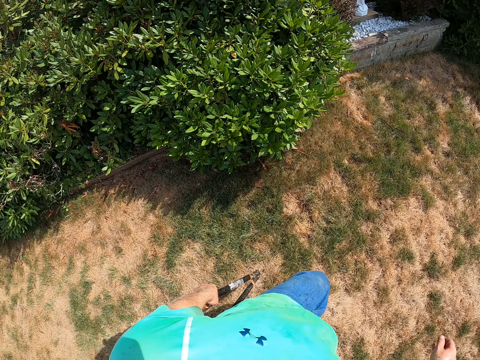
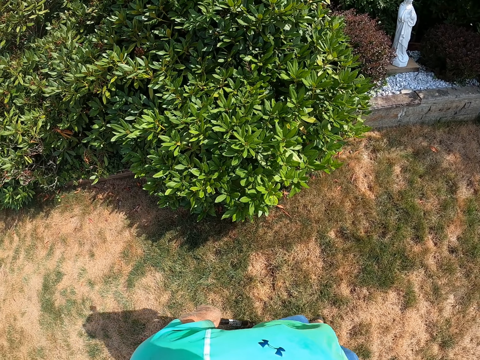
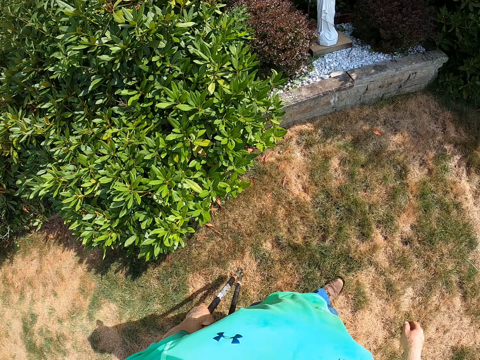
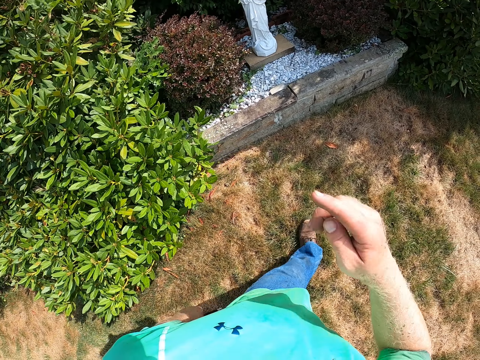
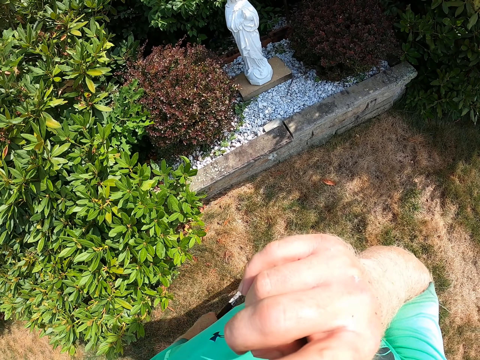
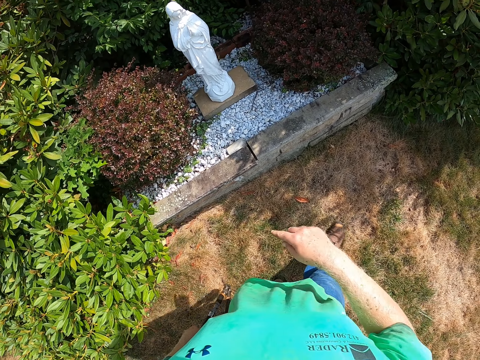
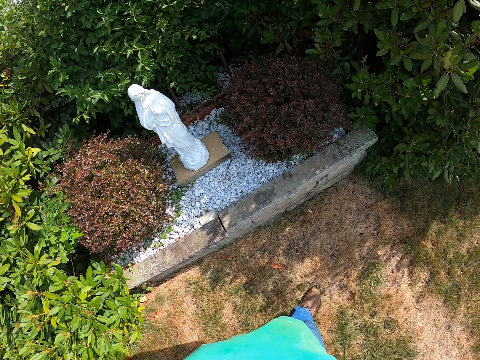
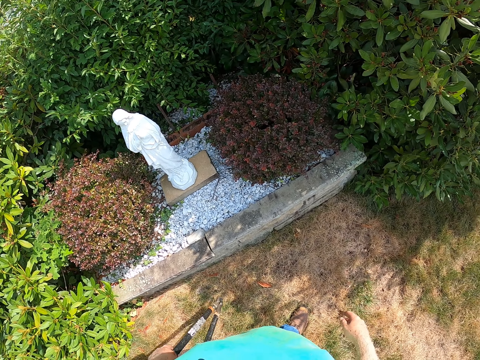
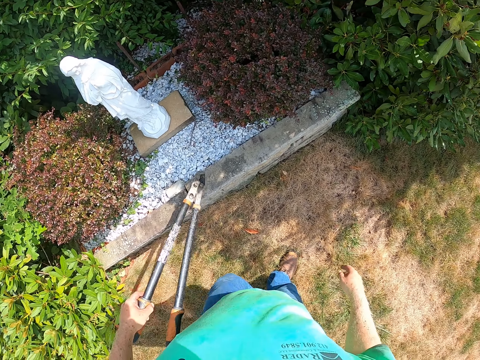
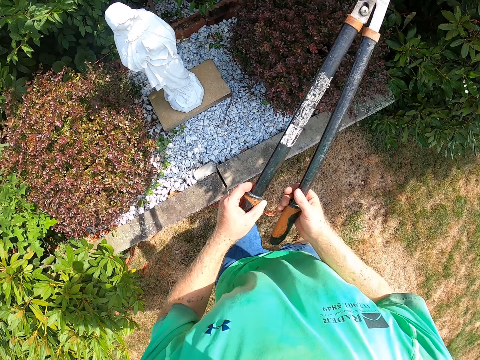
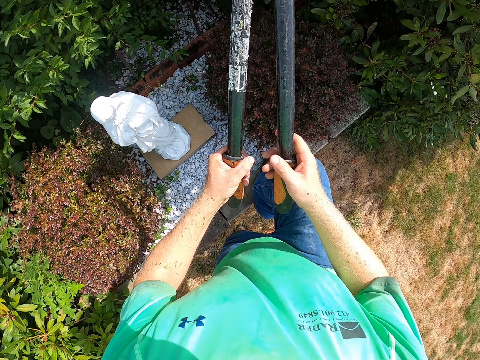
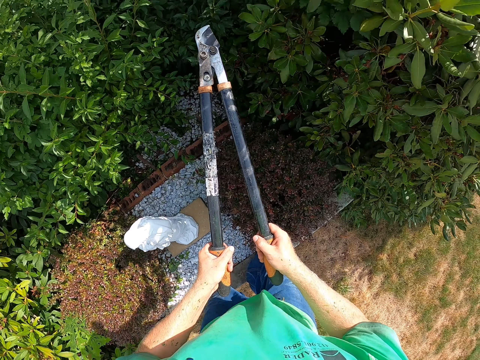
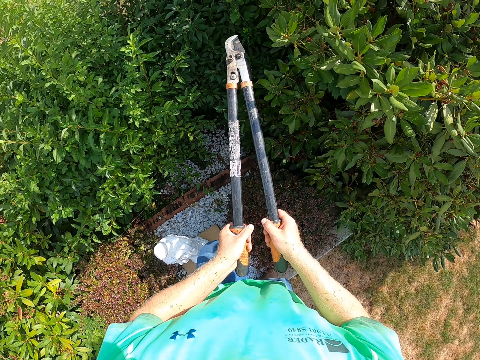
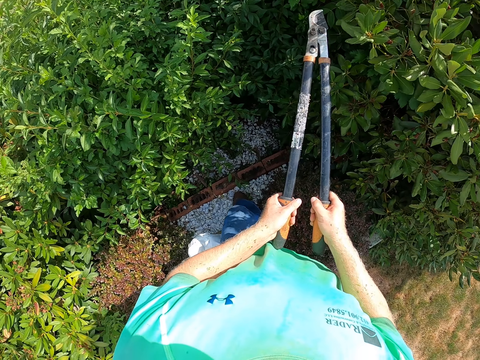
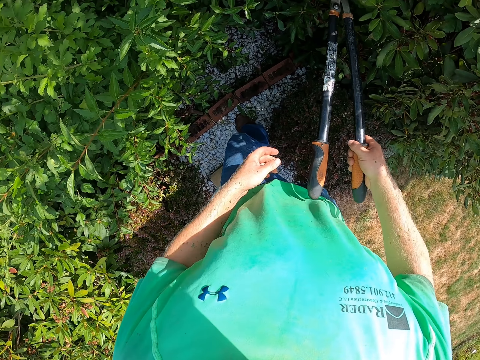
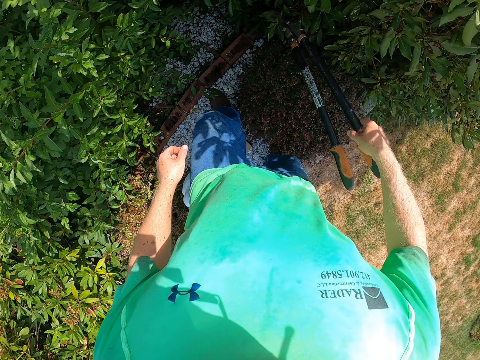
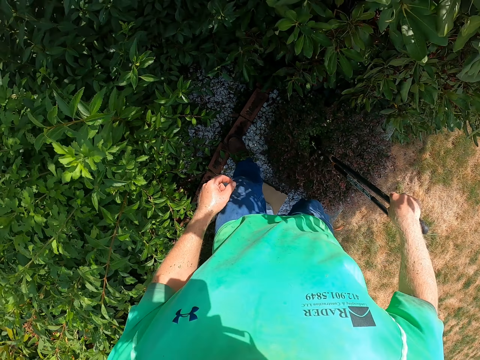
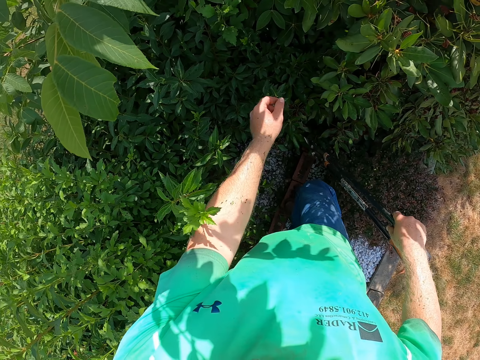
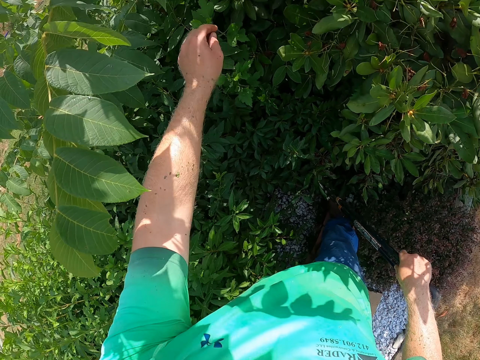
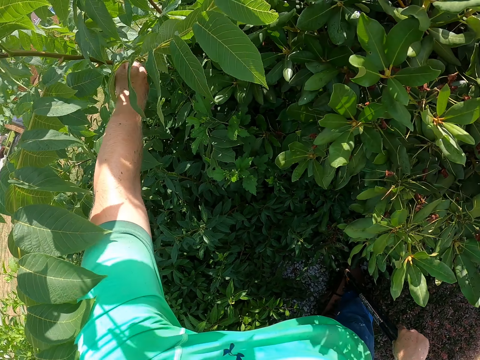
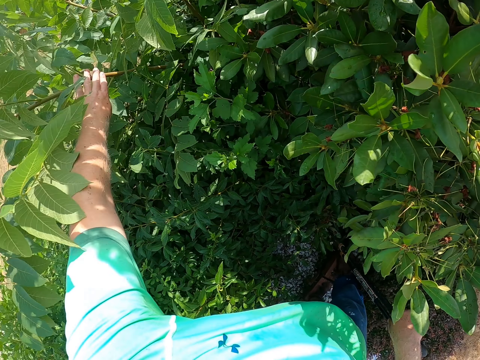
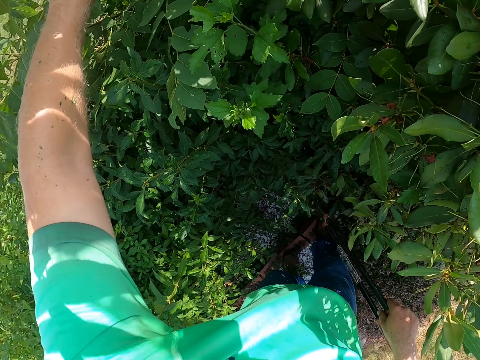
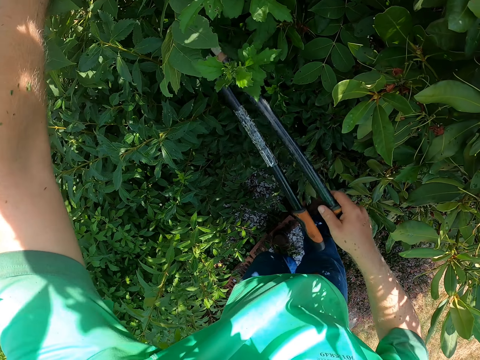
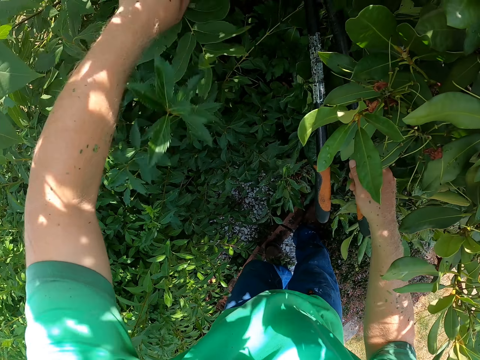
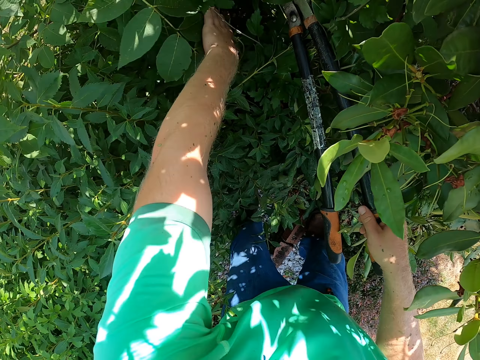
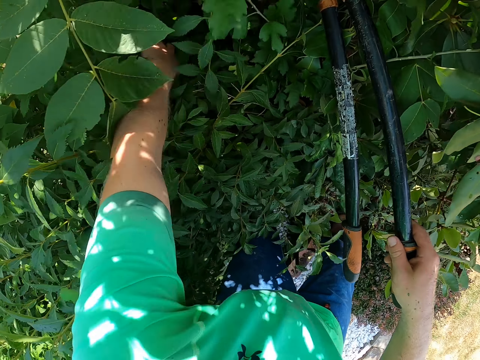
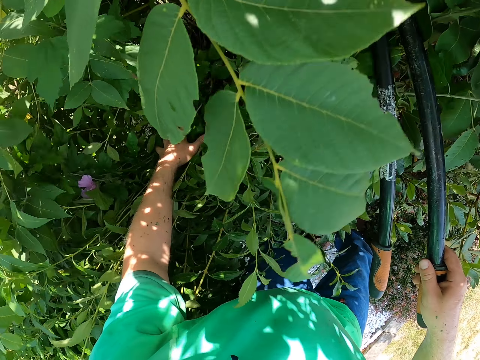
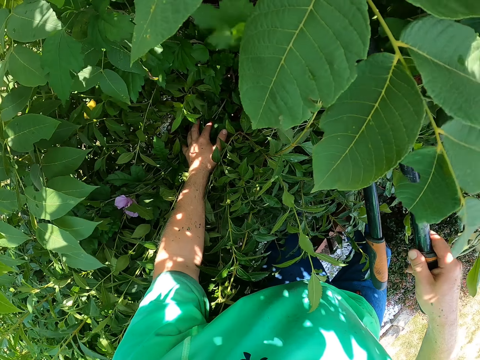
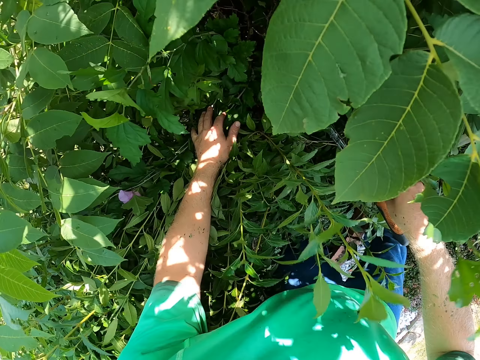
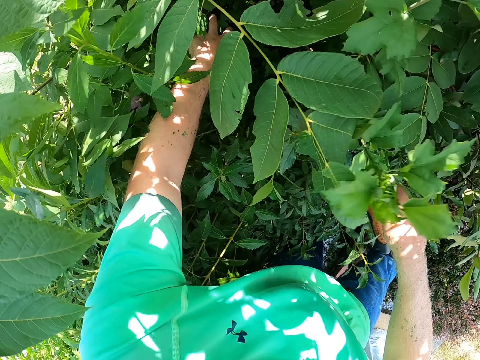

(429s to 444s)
The camera wearer rubs his nose. He passes the pruning shears to his right hand with his left hand. He lifts the lawn. He moves a branch.

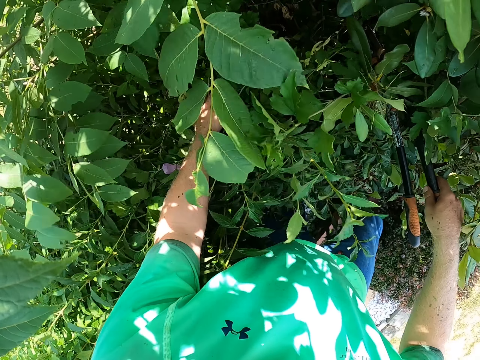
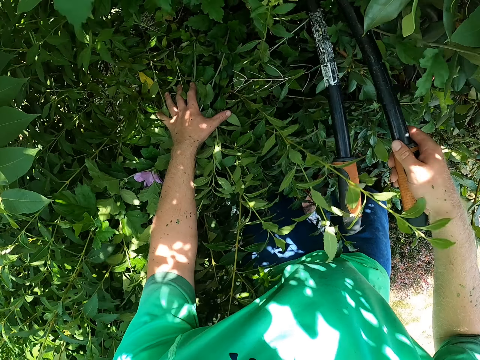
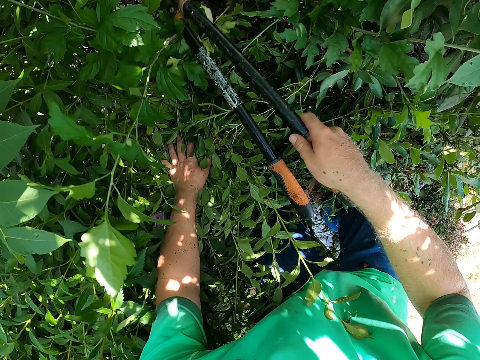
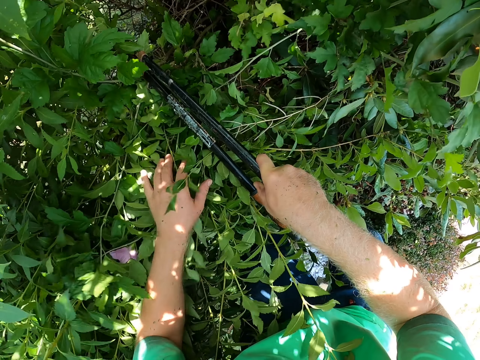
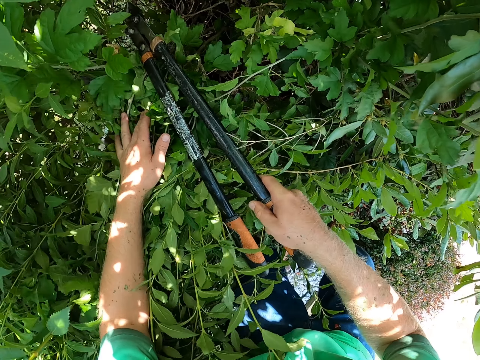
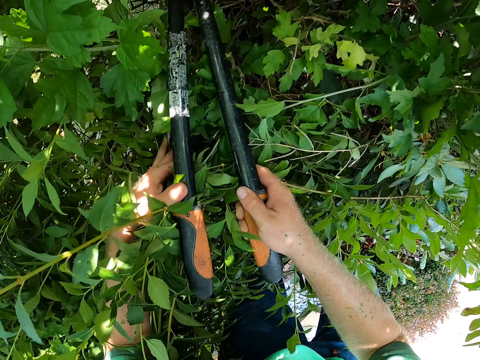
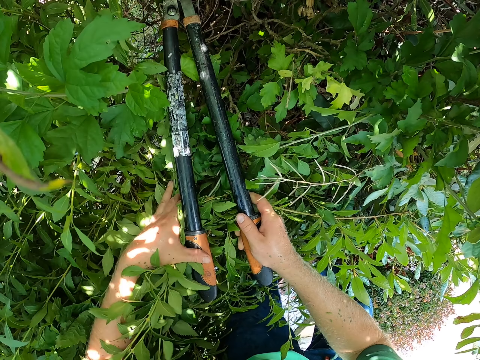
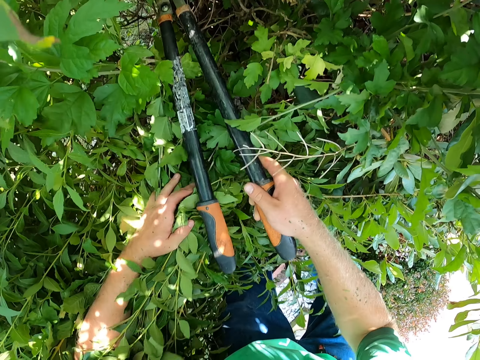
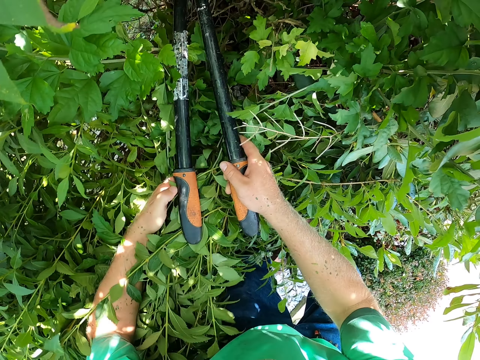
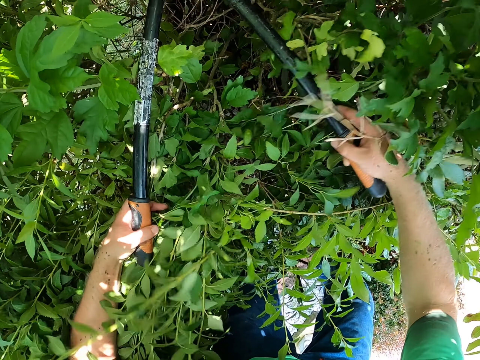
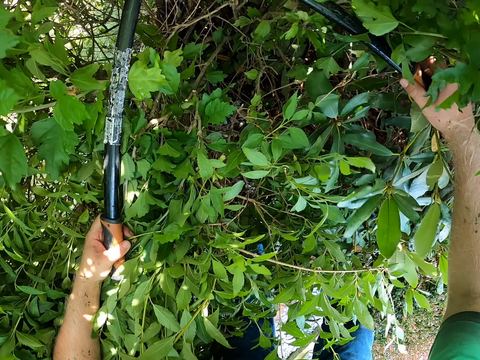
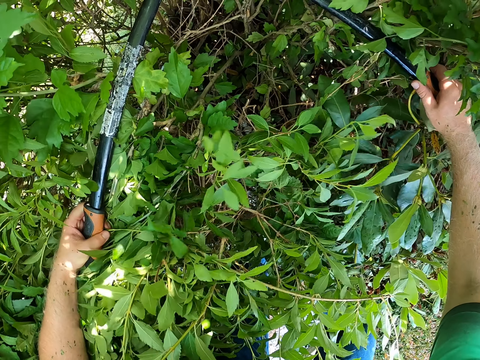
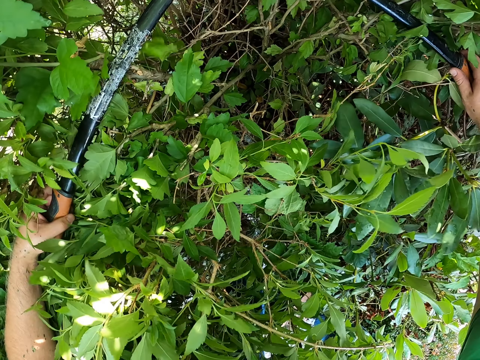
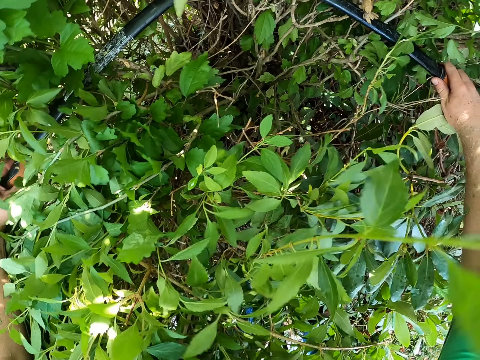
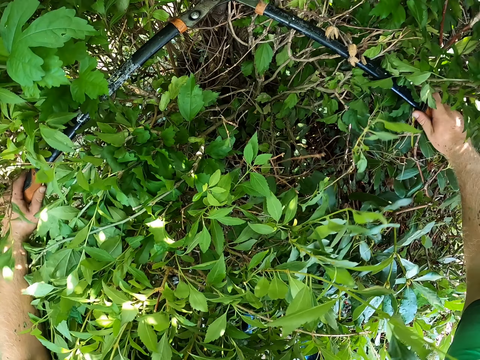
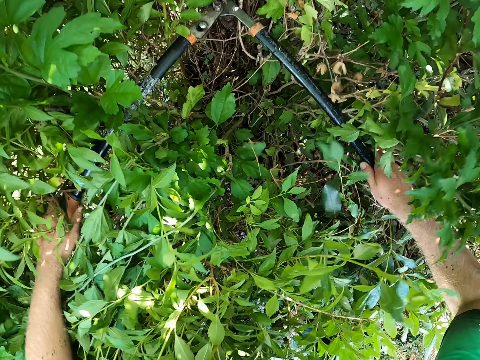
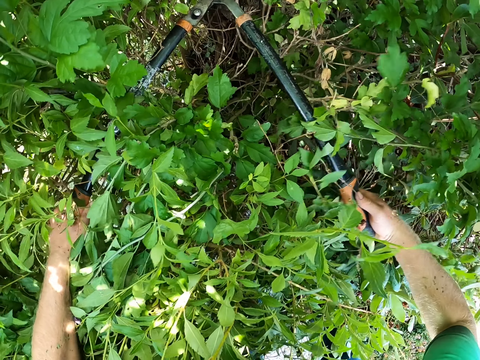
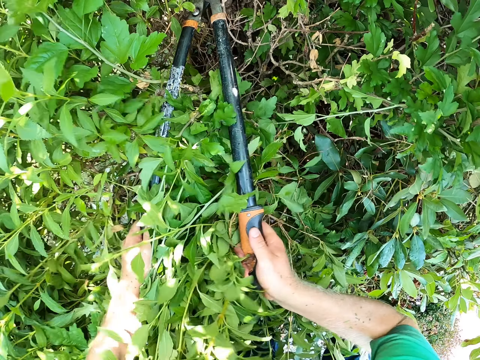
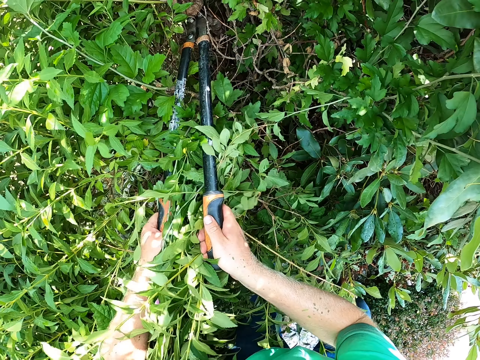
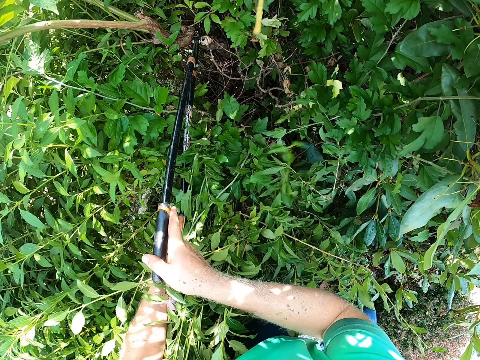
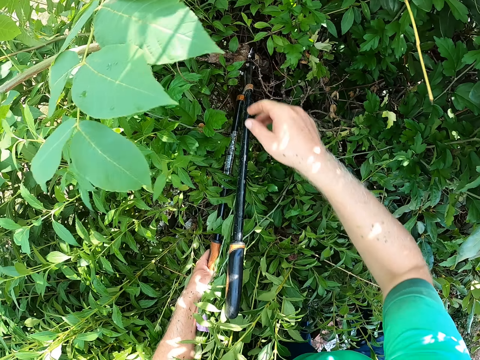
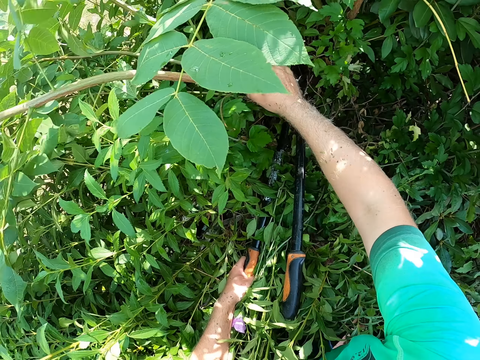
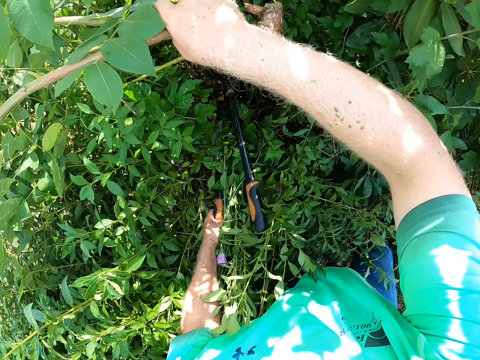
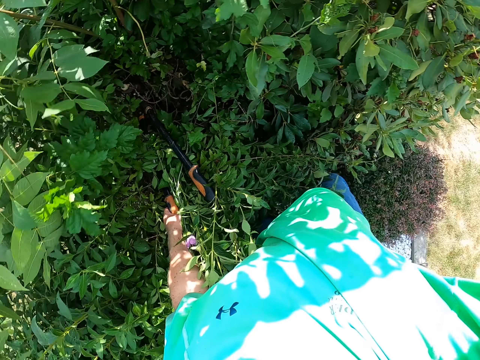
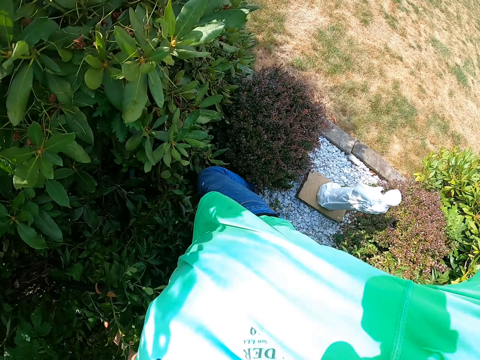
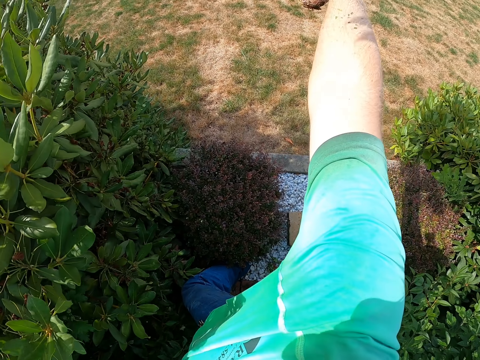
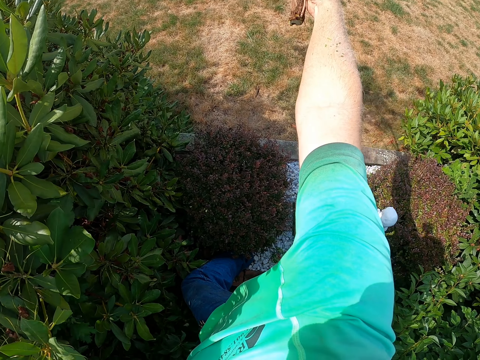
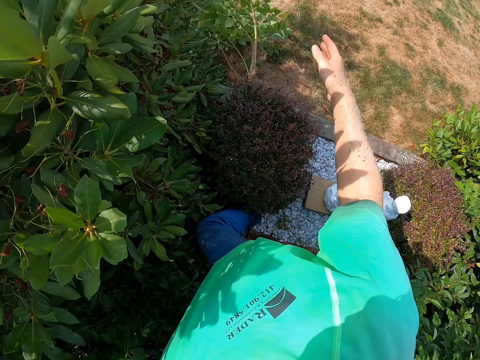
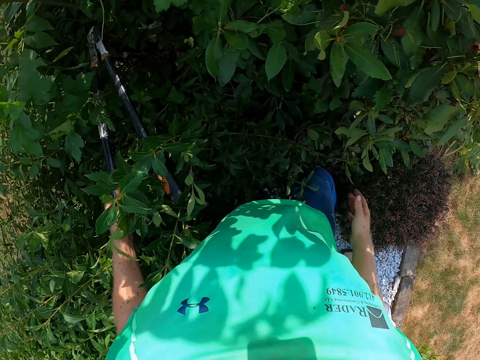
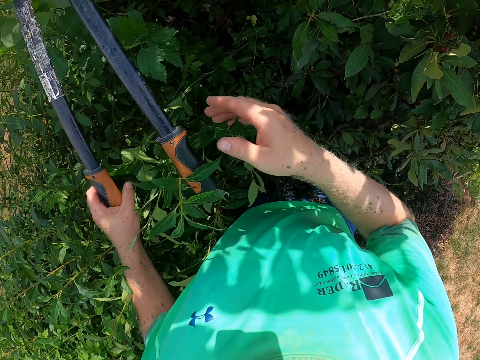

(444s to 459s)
The camera wearer holds leaves. He trims a flower bed with the pruning shears in both hands. He removes trimmed flower twigs from the flower bed with his right hand. He drops the flower twigs on the floor with his right hand.
